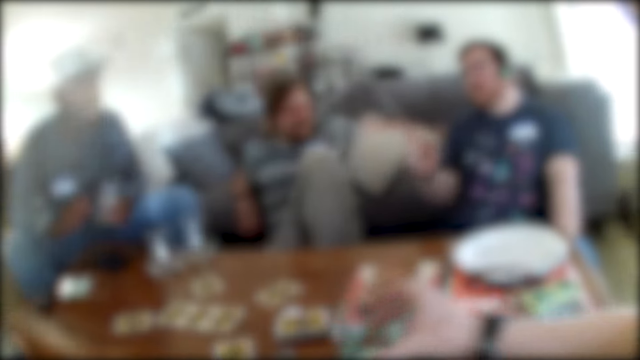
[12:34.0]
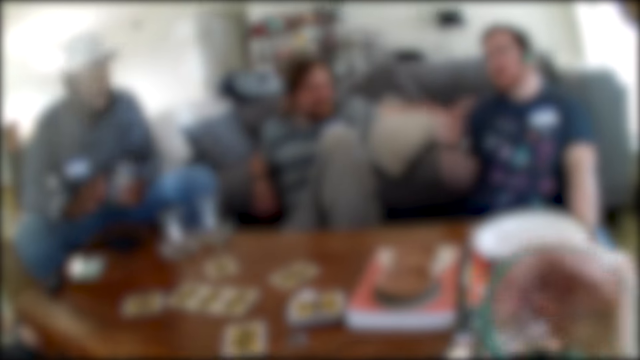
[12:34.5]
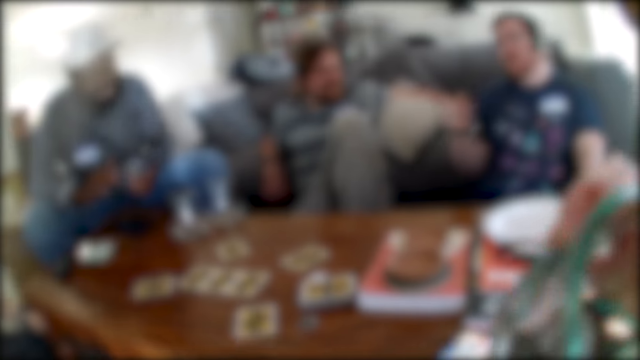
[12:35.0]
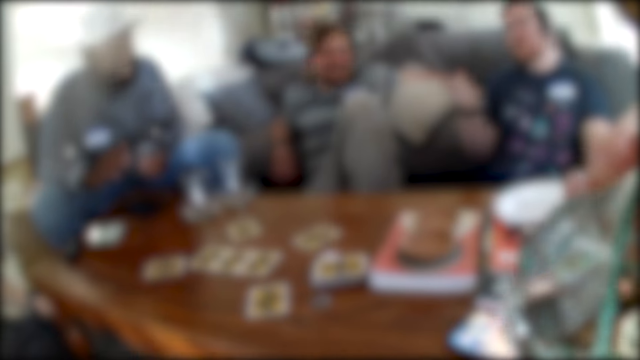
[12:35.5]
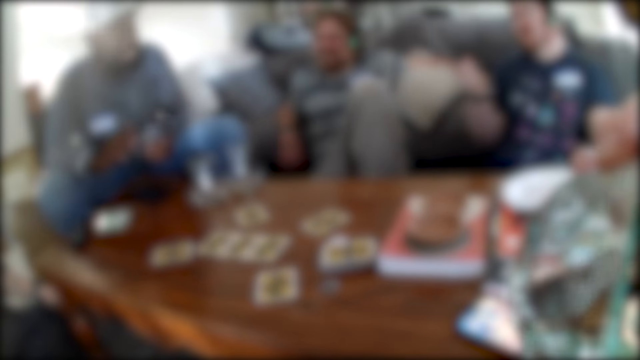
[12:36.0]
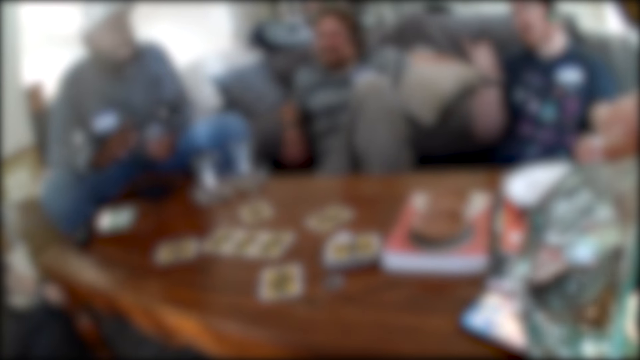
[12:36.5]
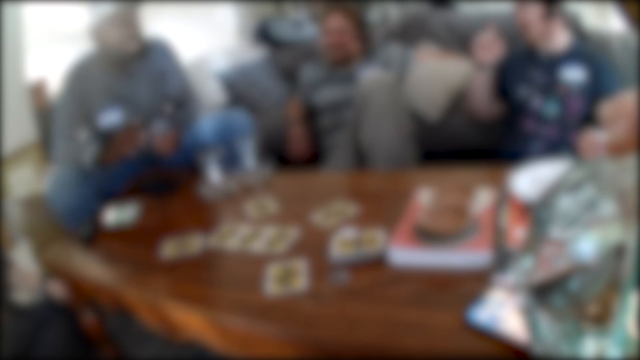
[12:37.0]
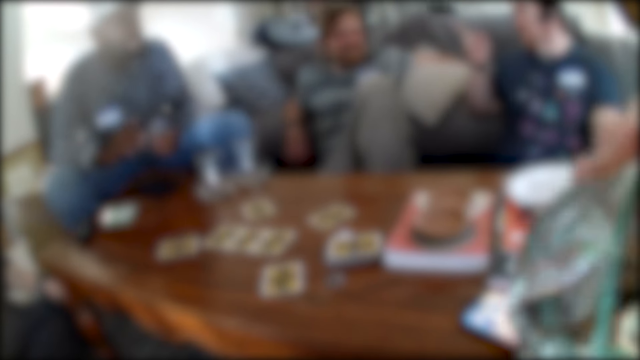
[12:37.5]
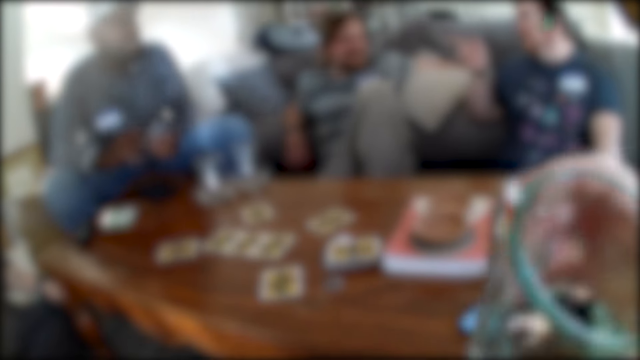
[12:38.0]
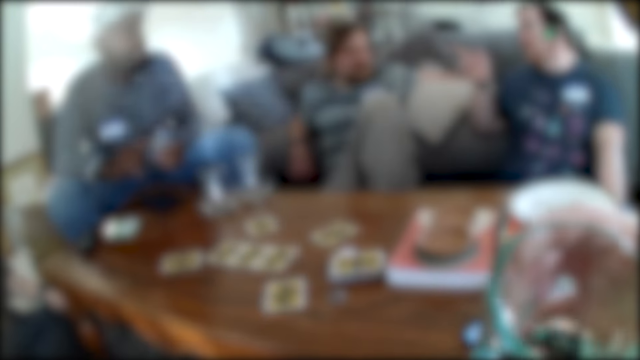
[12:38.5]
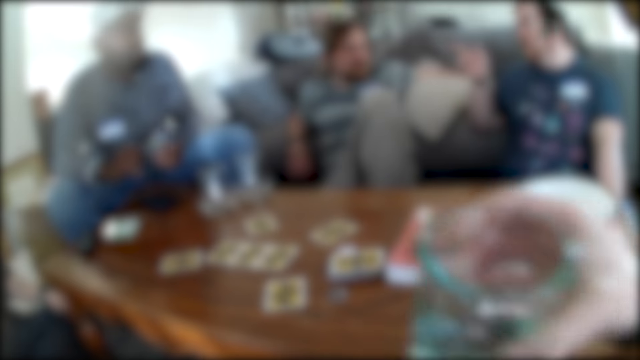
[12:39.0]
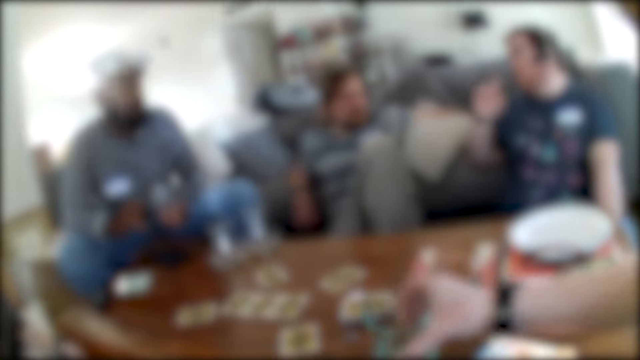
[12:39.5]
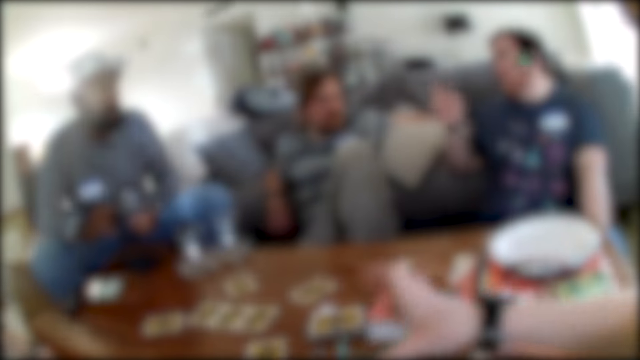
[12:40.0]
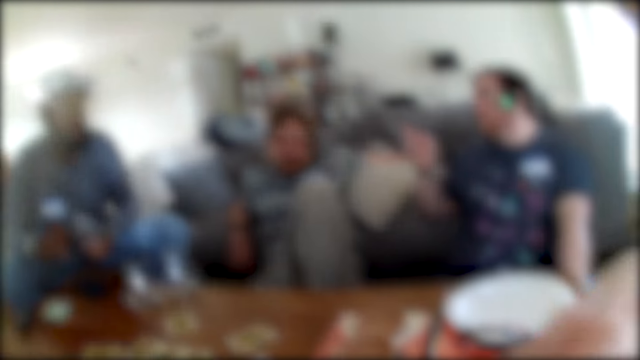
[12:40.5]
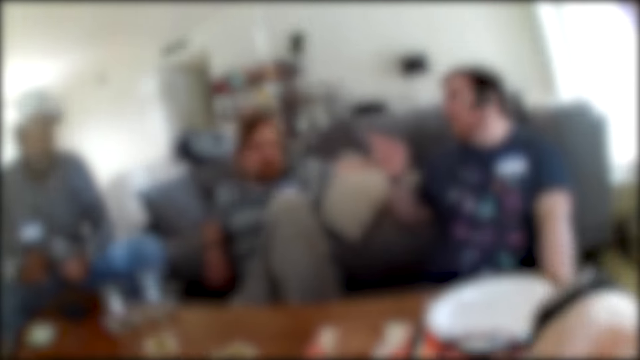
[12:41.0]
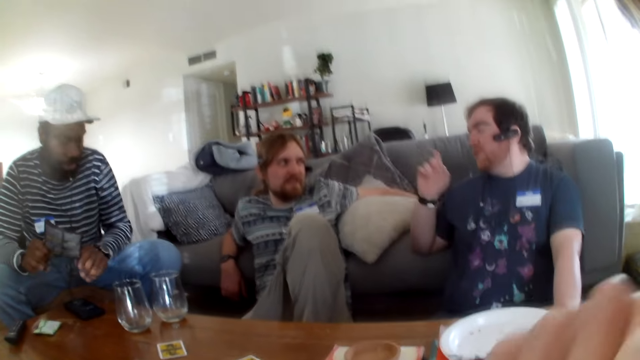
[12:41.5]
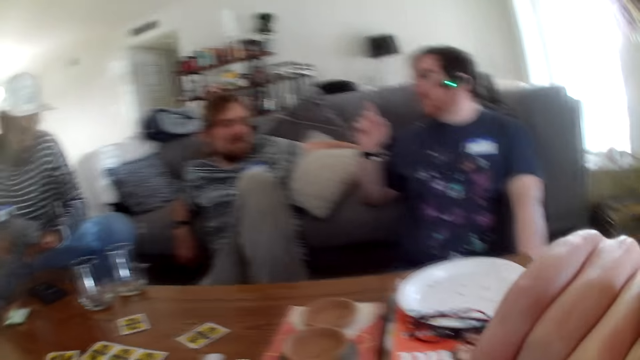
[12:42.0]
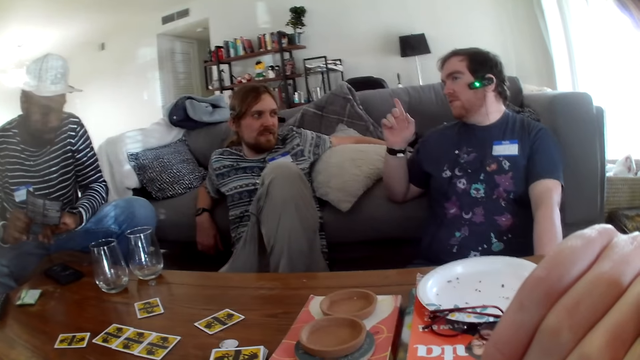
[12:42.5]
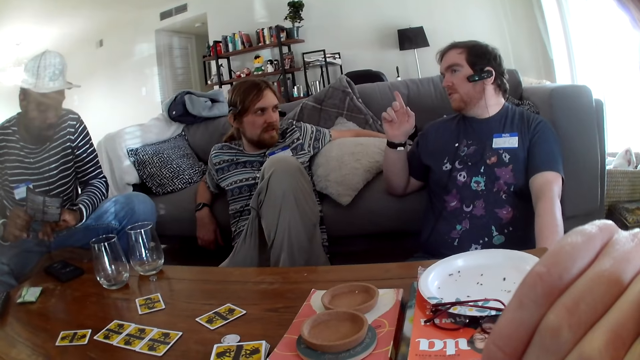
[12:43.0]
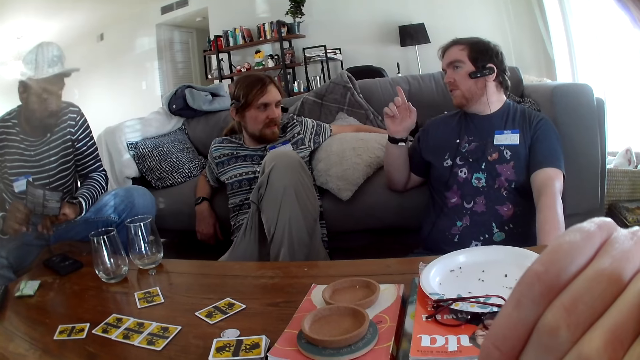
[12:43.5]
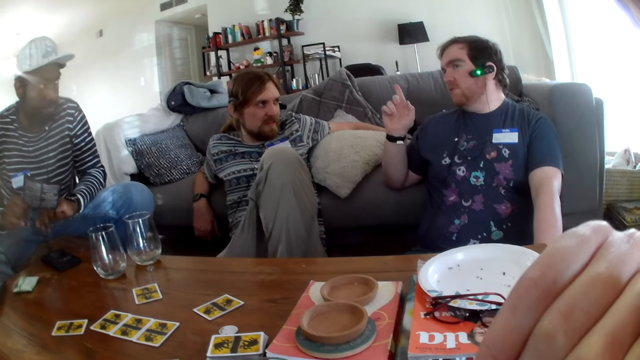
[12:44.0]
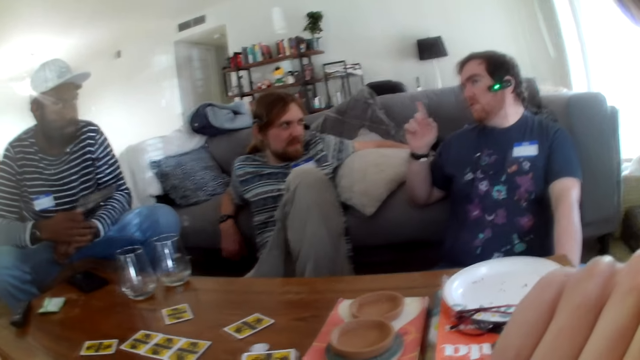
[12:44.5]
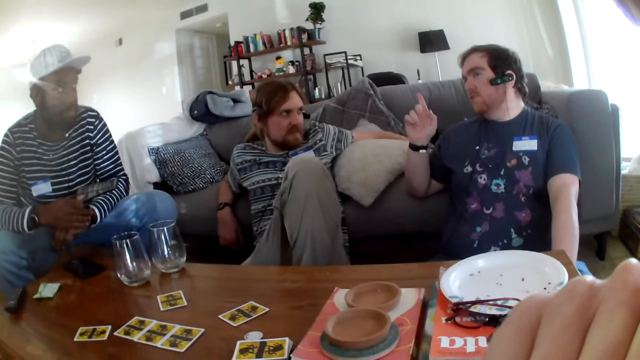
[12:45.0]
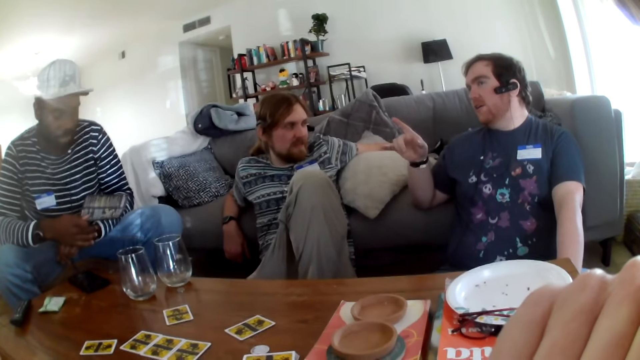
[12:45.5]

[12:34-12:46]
A man talks. The camera wearer picks up a glass of water. They drink the water with the glass. They sip the water. The man moves the hand. The man talks. The camera wearer puts the glass on the table. The man talks. The camera wearer touches the camera. The man moves the hand.

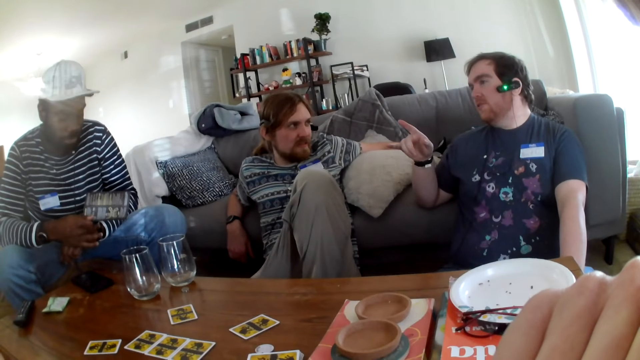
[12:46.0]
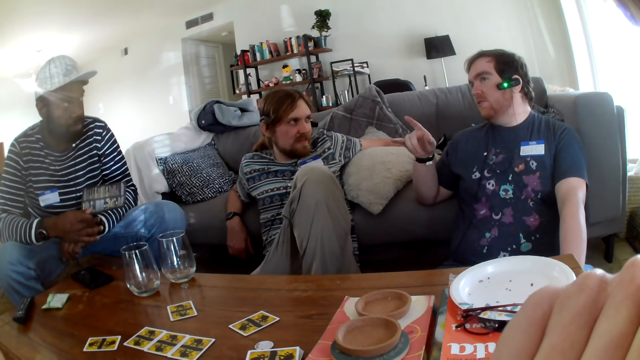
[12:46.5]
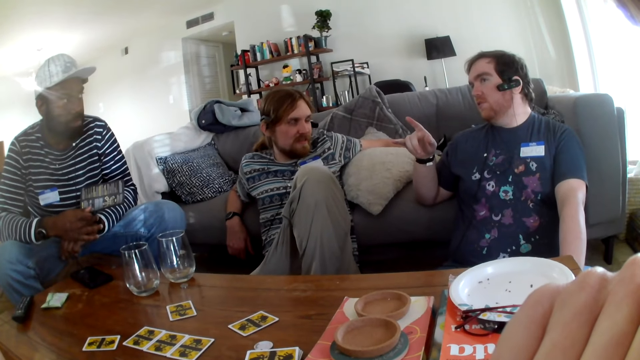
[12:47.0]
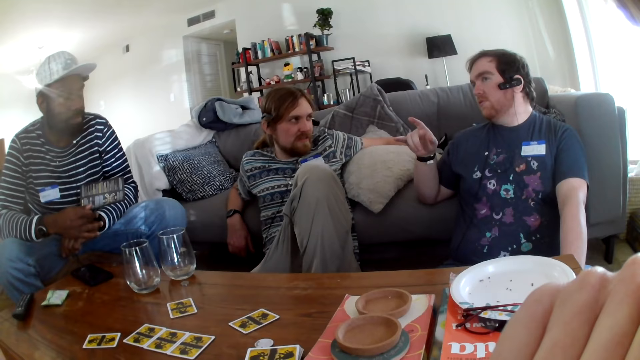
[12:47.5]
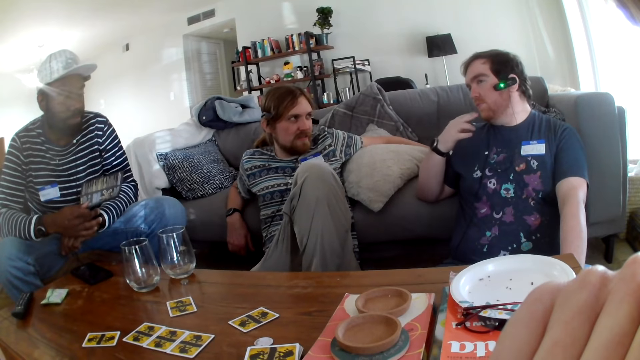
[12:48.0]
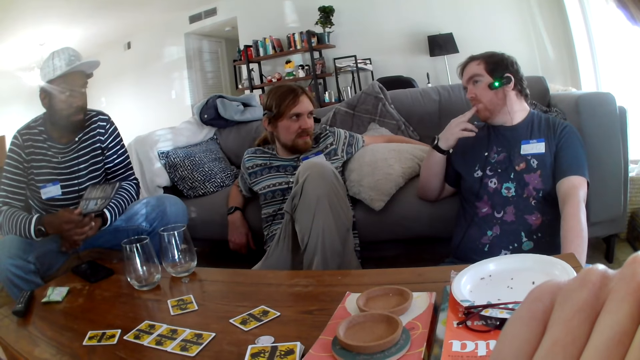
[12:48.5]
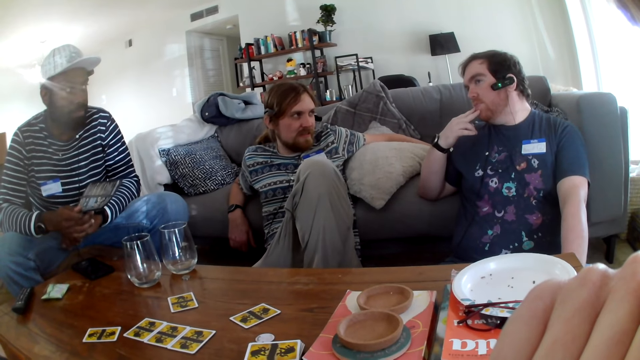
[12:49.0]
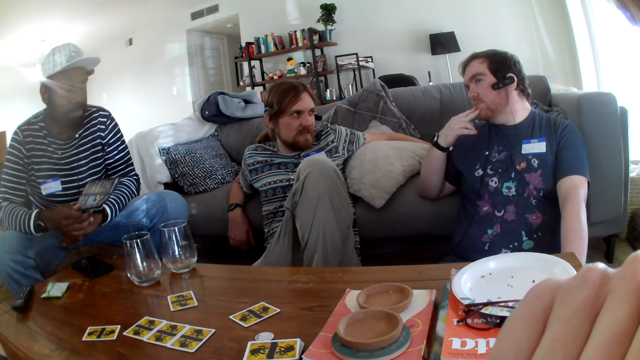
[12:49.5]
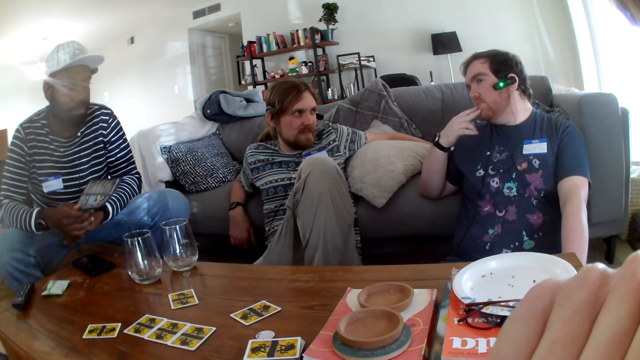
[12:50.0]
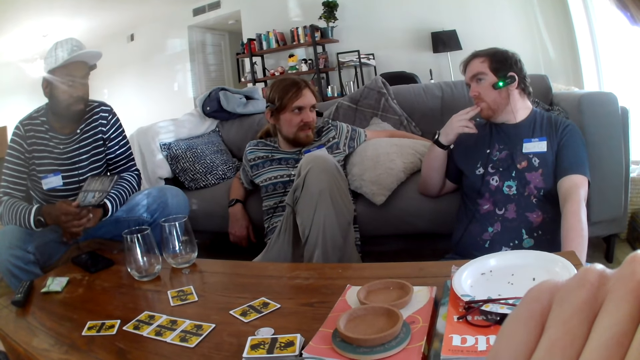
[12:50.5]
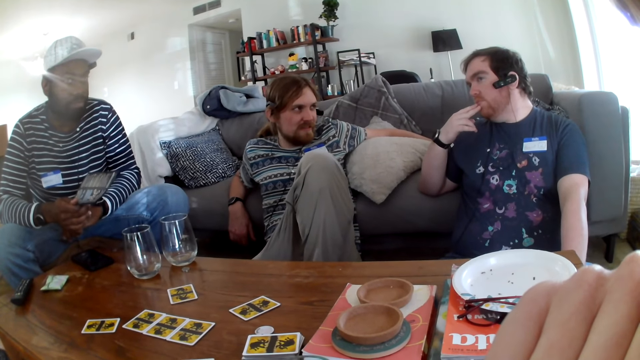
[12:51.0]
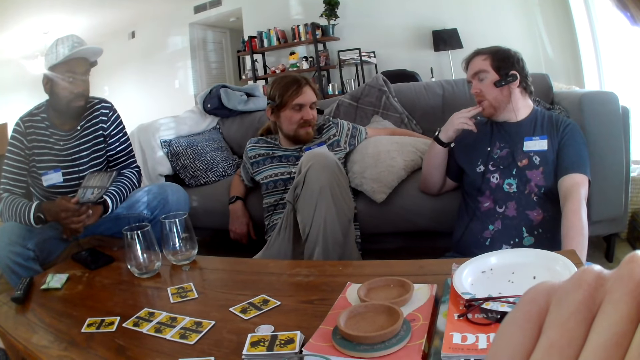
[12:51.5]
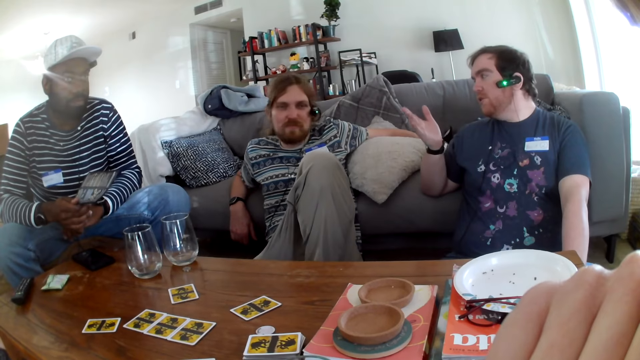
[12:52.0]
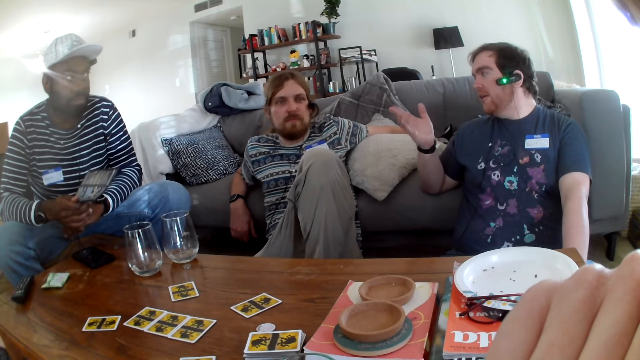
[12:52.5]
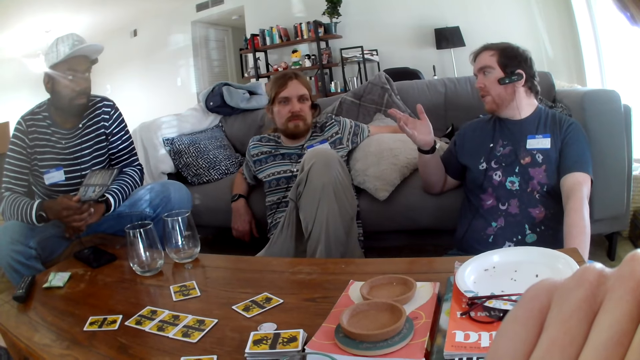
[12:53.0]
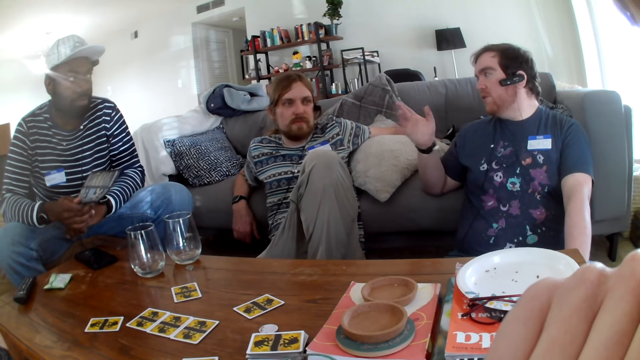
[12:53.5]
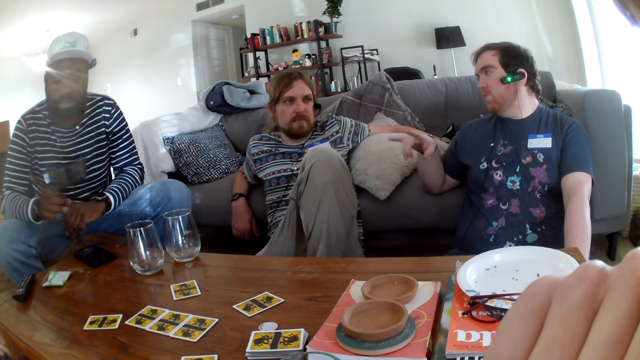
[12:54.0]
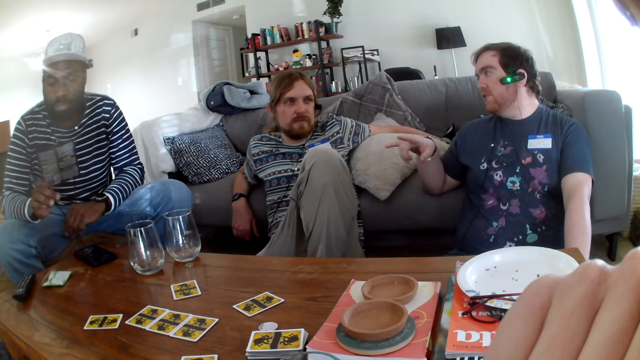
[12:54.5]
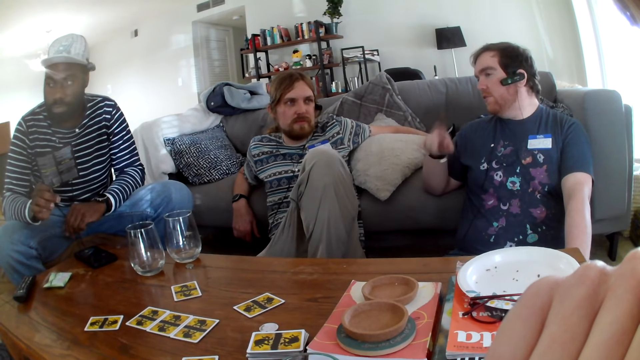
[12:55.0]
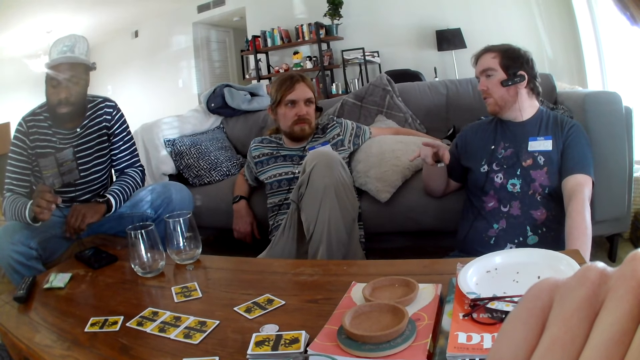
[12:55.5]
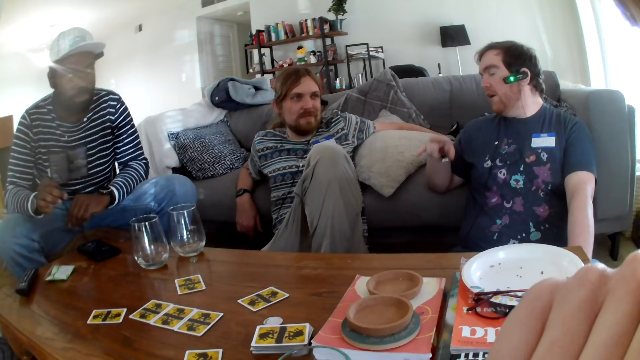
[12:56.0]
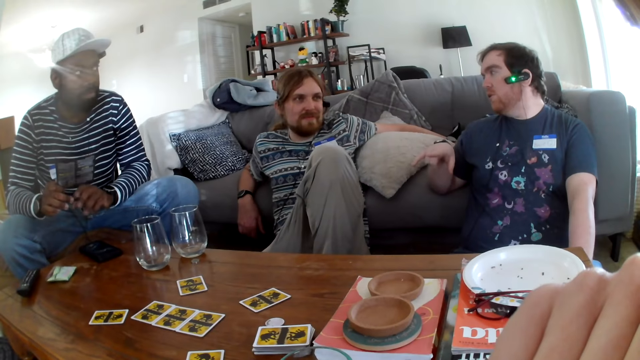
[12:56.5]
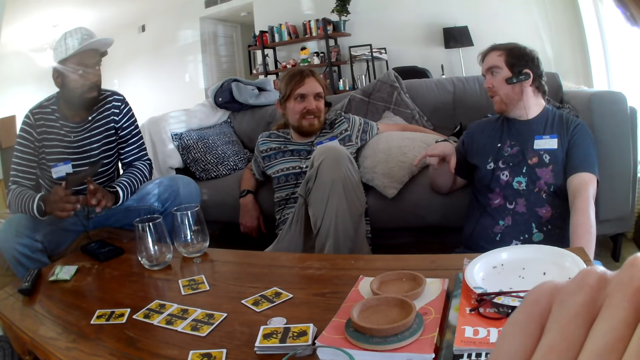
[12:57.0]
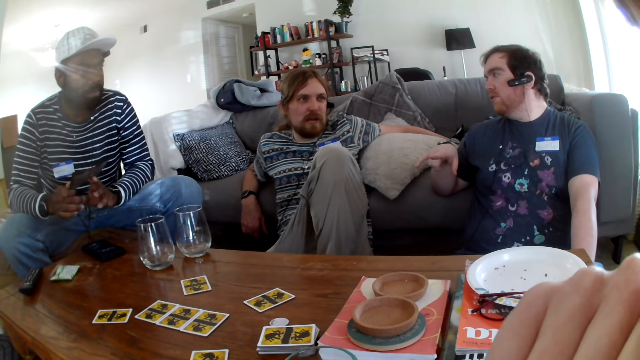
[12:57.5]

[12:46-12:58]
A man touches the face. The man talks and moves the hand. A person picks up paper. The man talks.
